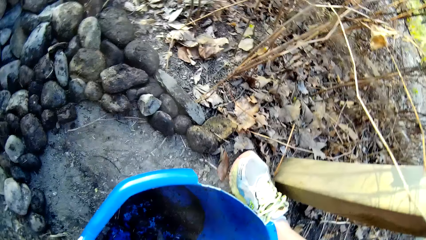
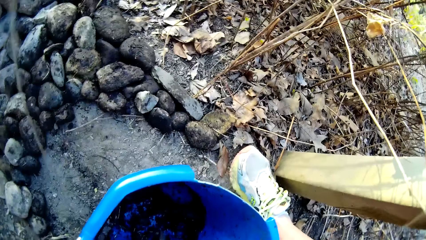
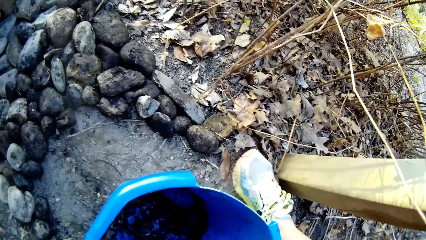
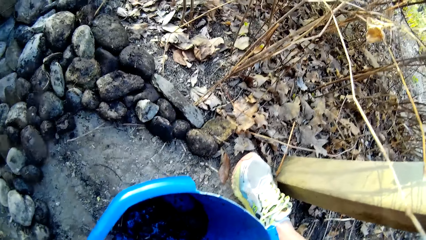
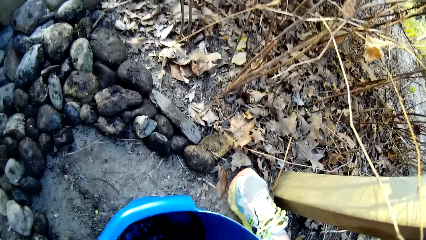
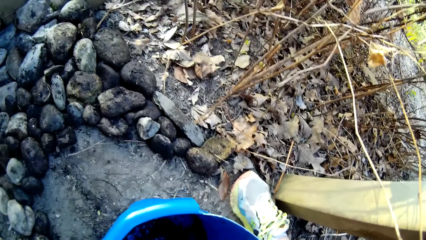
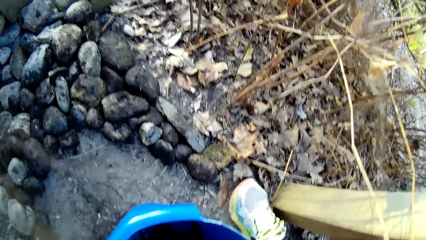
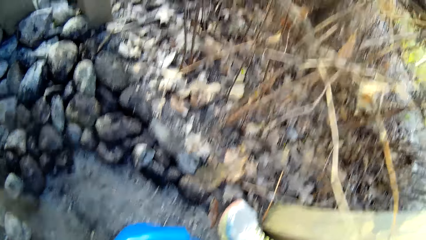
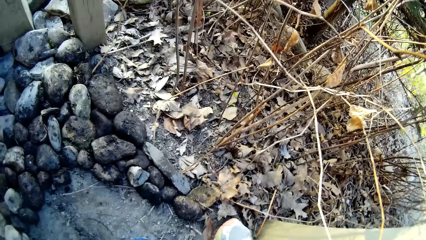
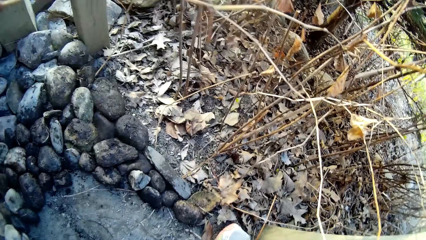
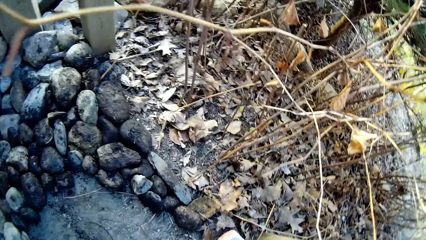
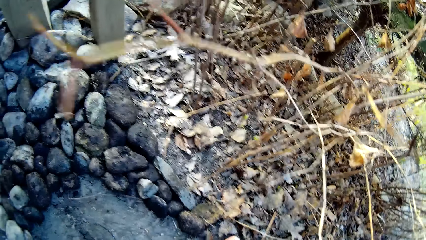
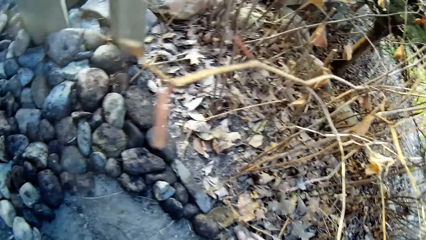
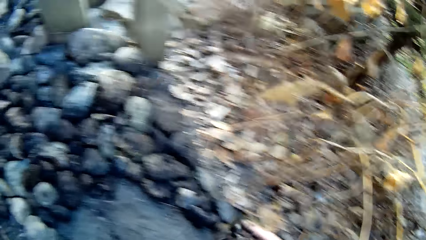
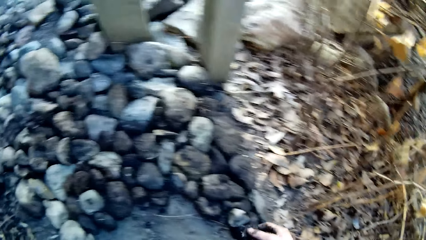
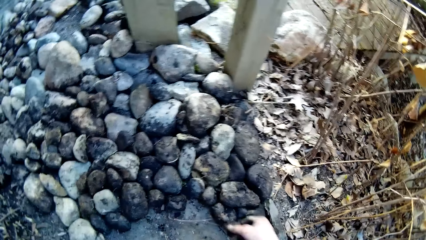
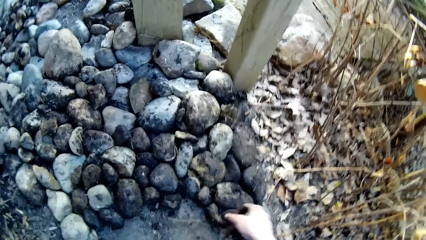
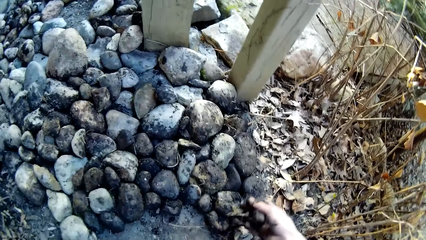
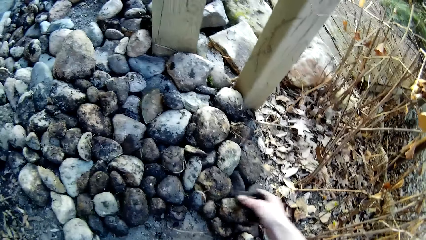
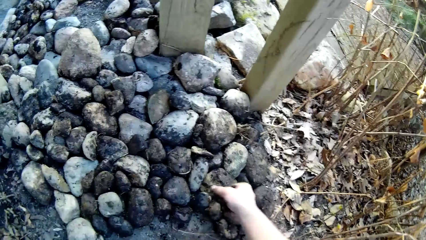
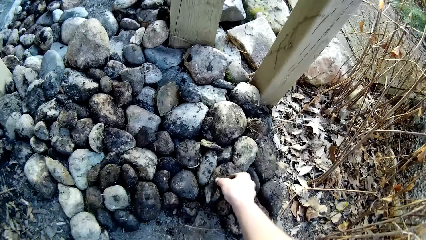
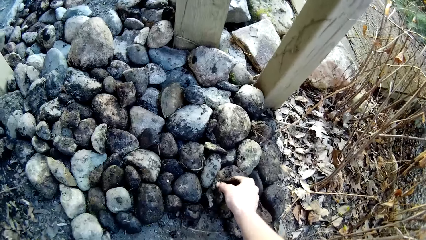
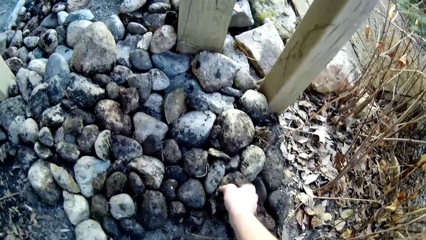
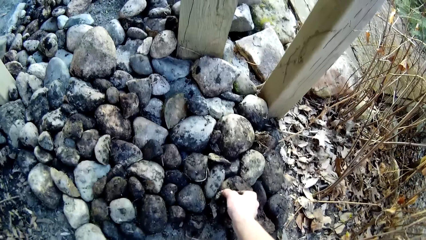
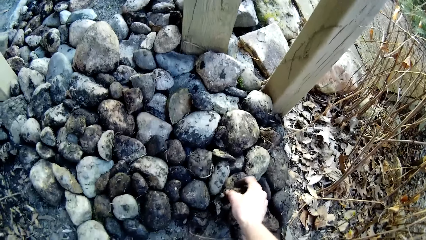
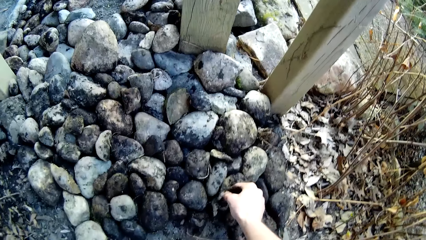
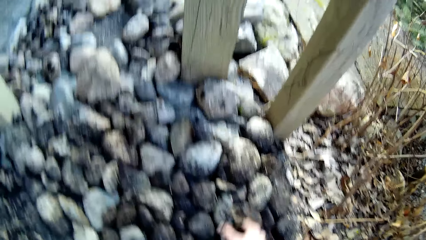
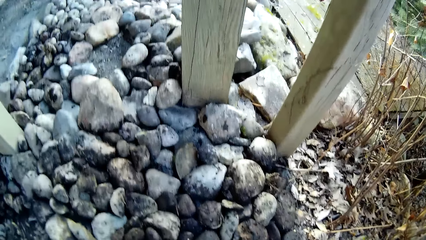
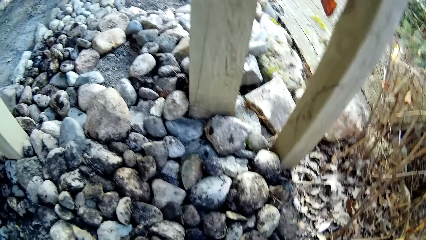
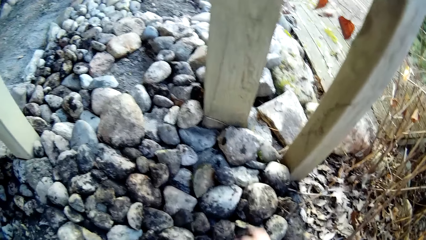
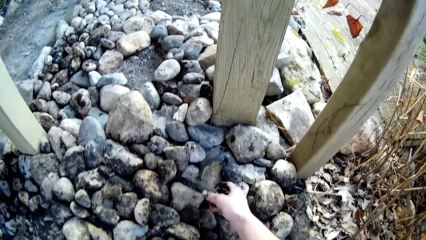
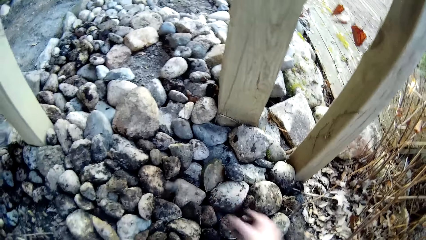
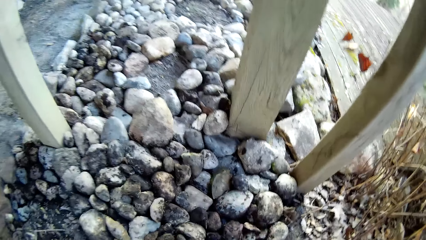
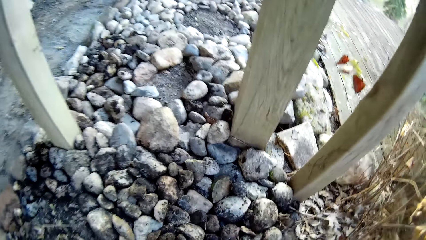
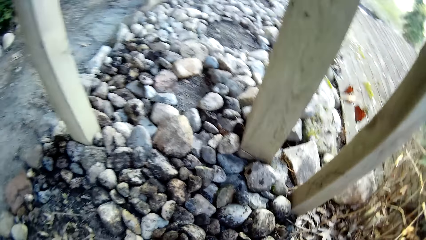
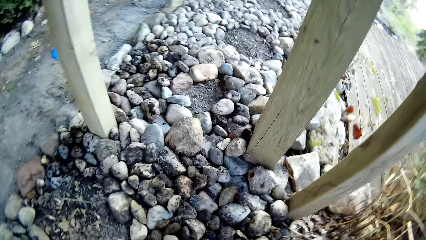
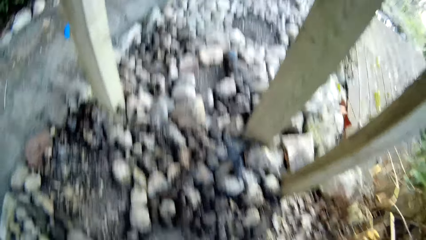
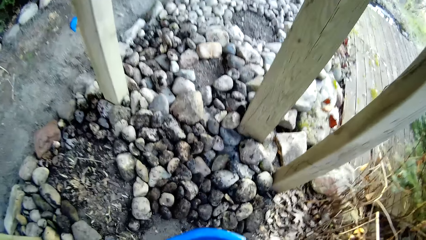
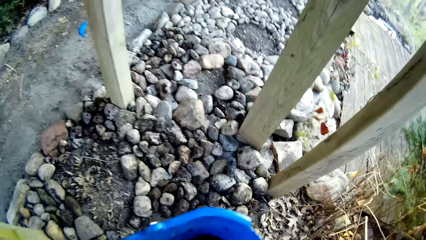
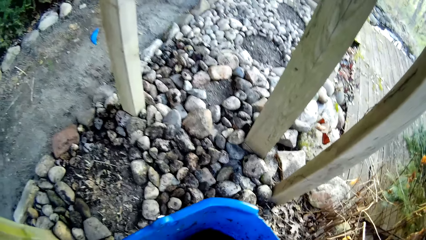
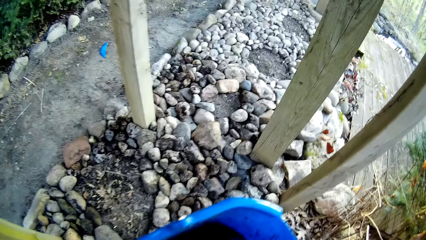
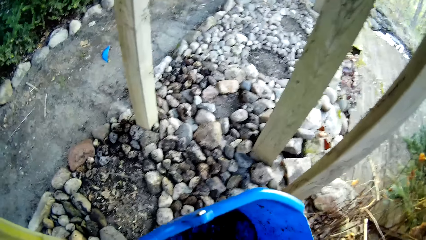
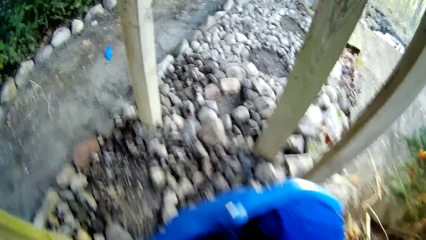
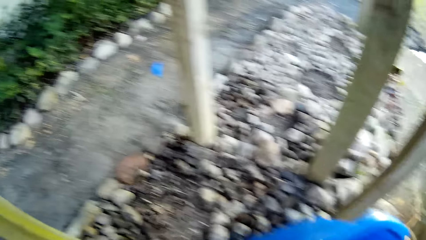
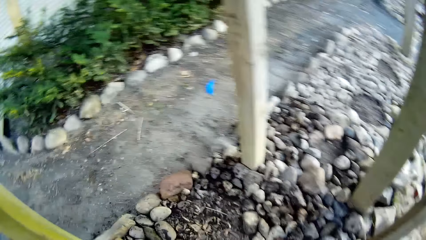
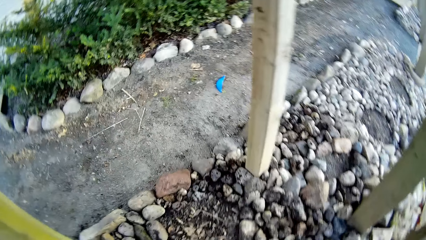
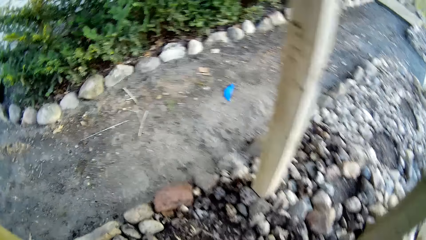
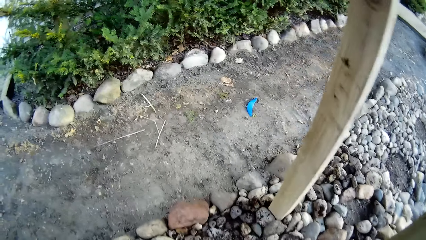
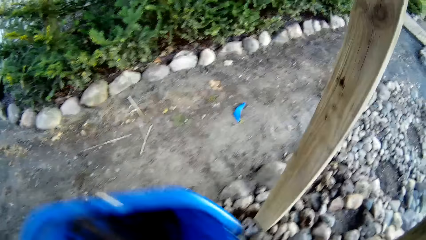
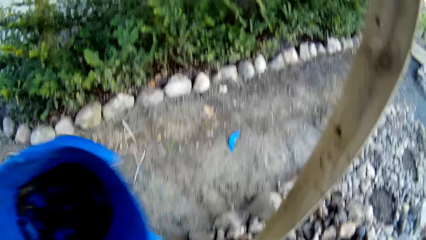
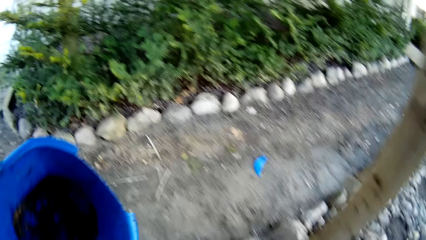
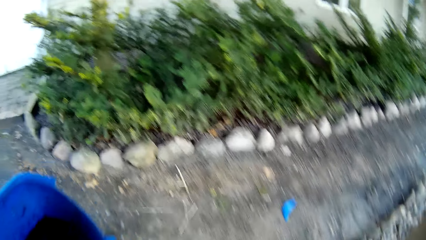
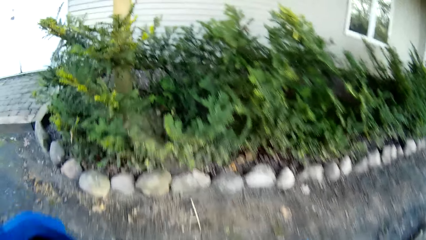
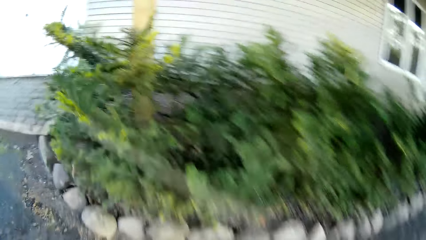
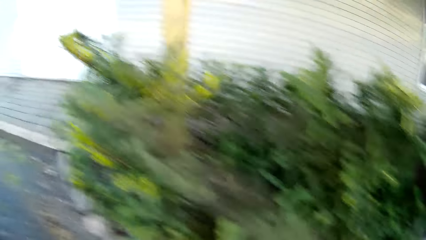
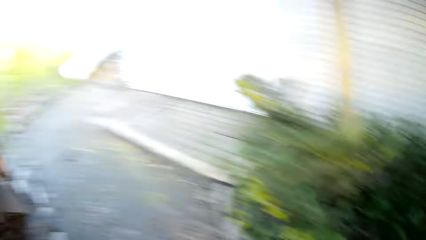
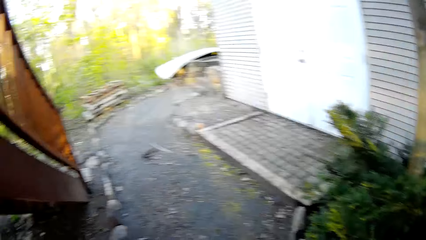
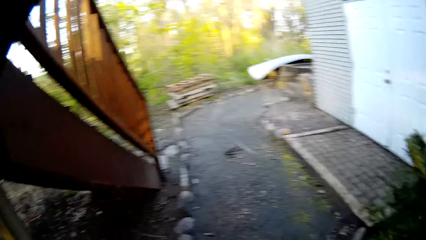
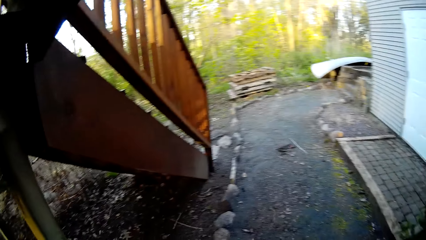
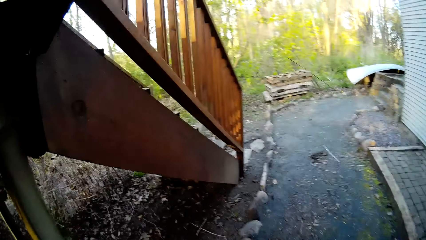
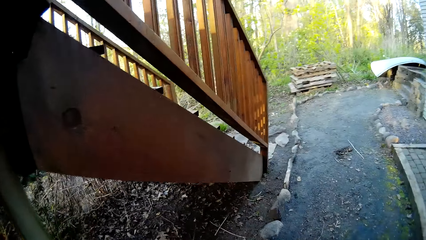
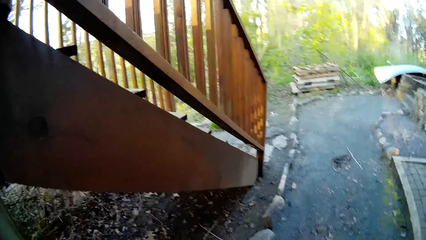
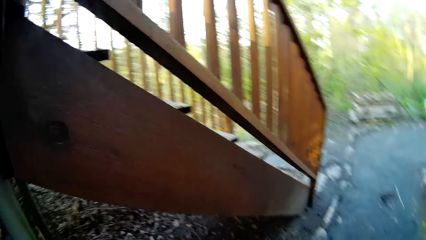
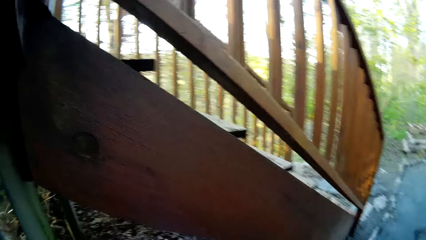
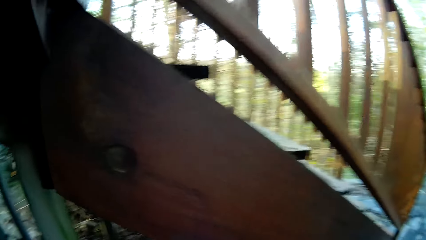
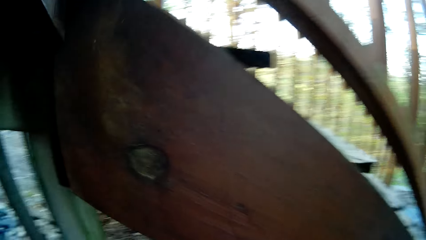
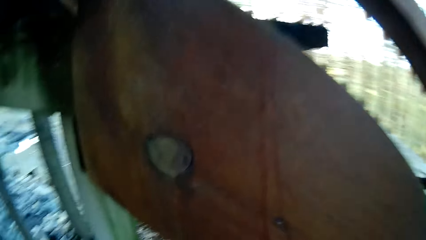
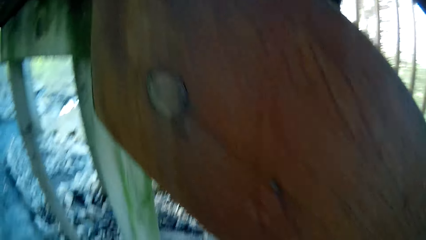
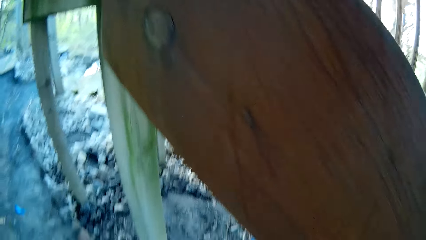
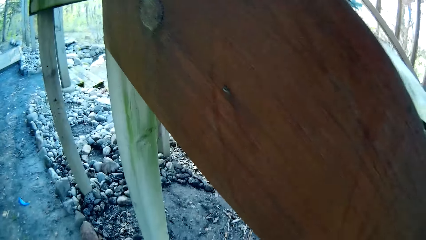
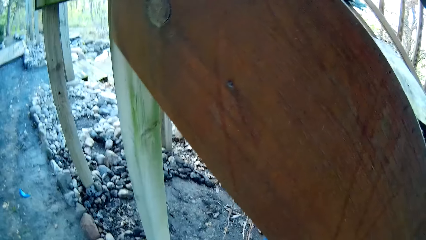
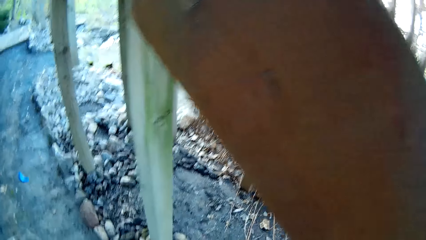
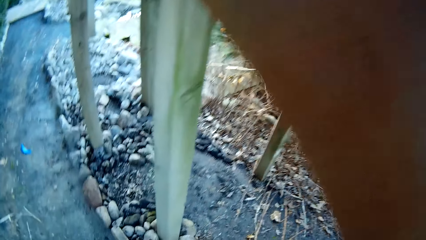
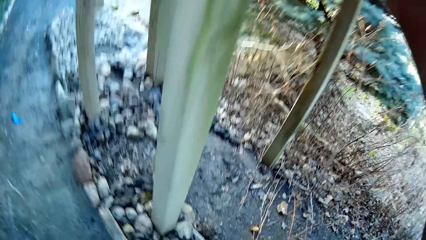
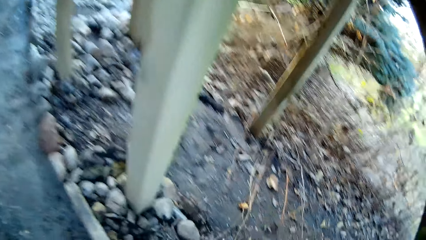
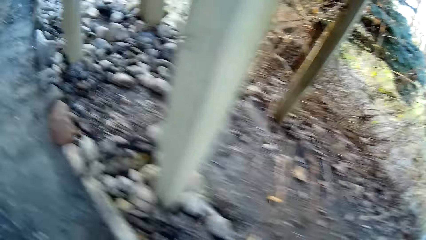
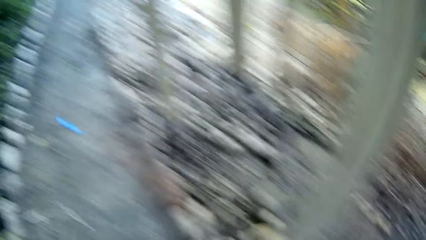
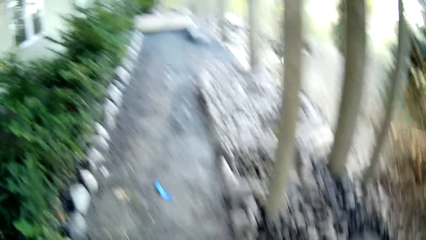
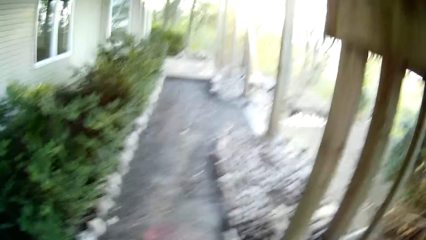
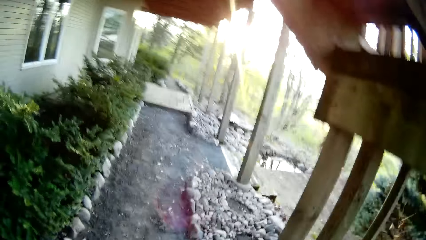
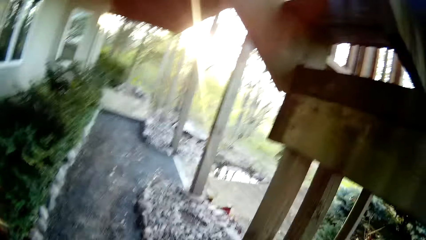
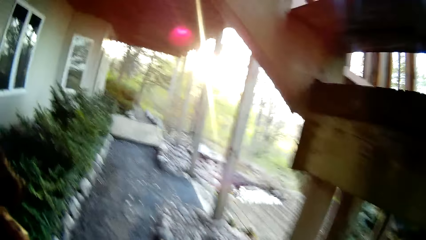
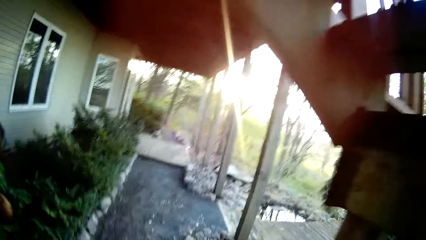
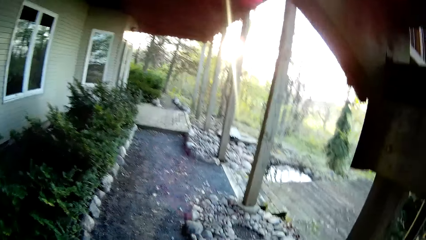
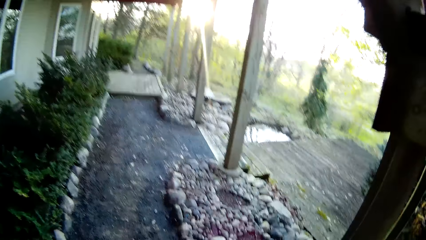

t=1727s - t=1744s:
The camera wearer picks two stones from the bucket with his right hand. He drops a stone on some stones on the ground with his right hand. He drops a stone on some stones on the ground with his right hand again. He picks the bucket from the ground with his left hand. He drops the bucket on the ground with his left hand. He walks away from the ground towards a staircase or pole. He bends towards the ground. He places the bucket on the ground. He stands up and walks towards another pole.
